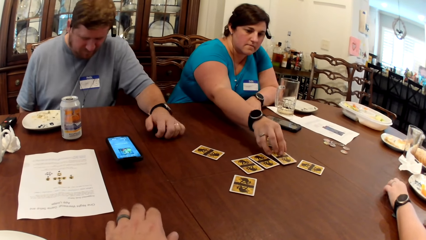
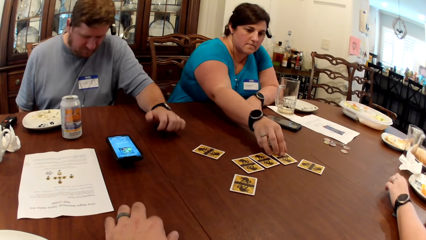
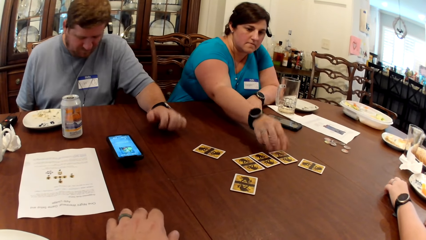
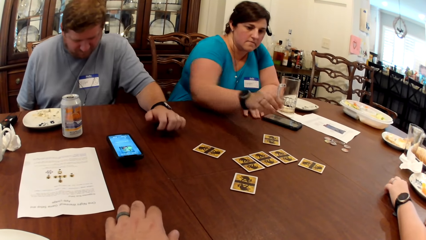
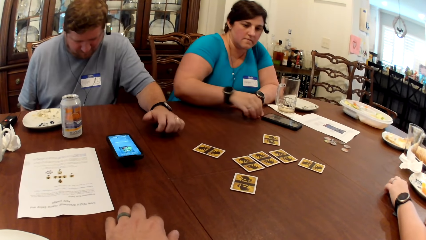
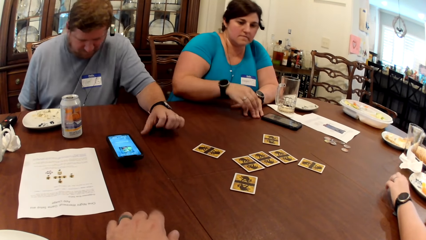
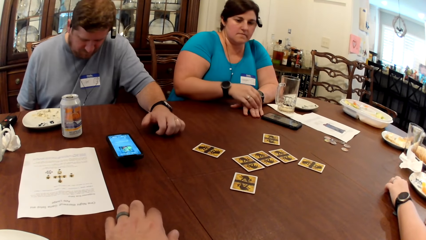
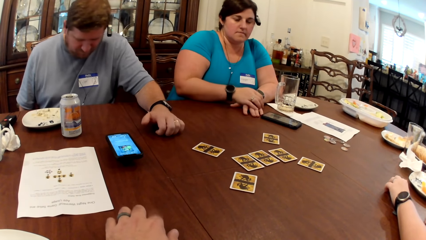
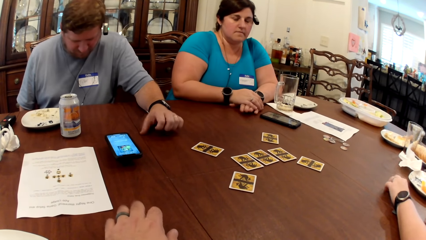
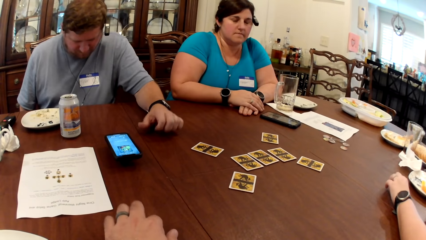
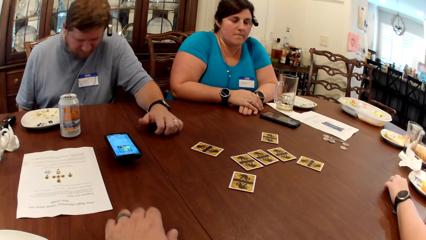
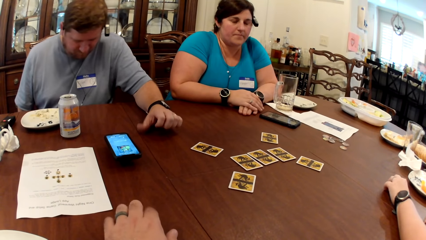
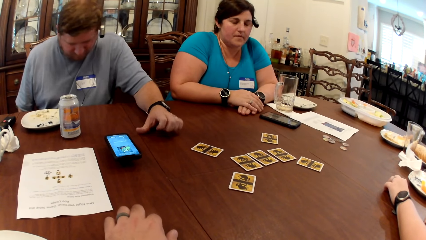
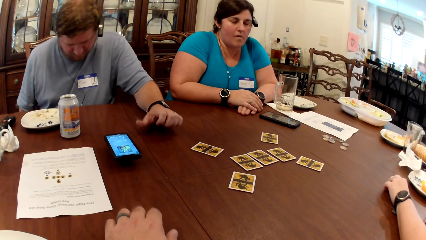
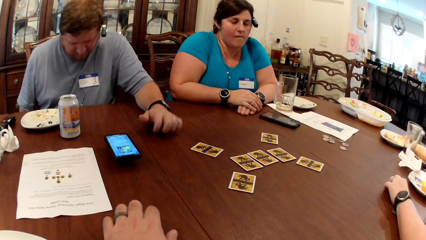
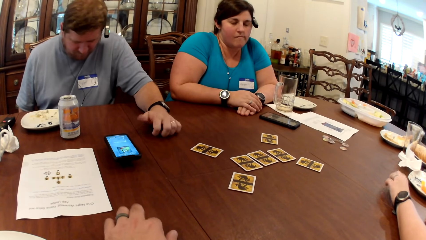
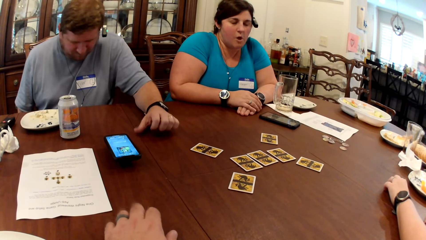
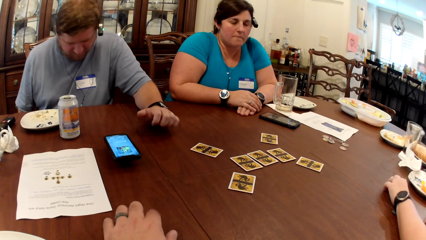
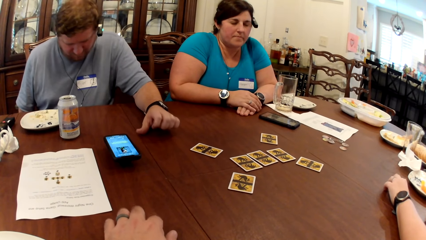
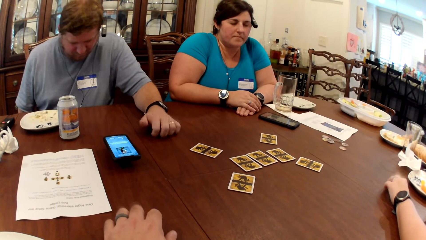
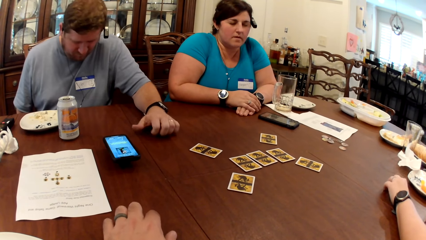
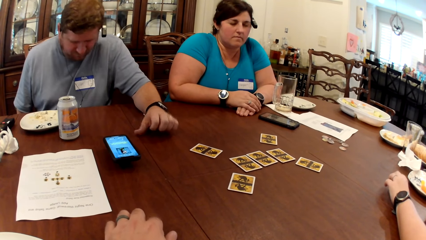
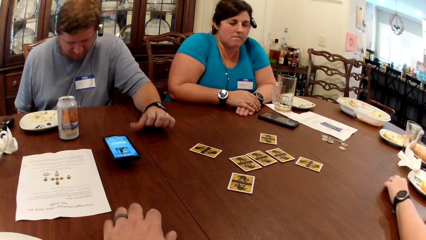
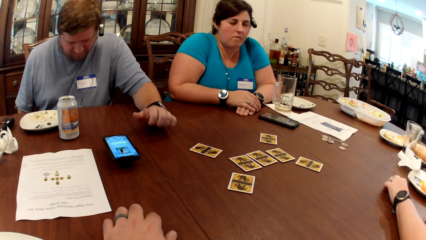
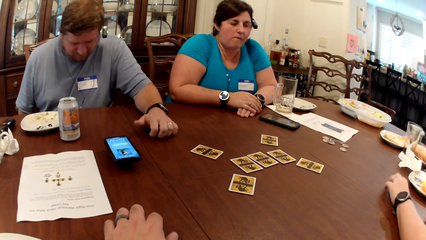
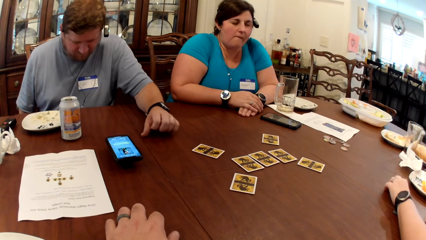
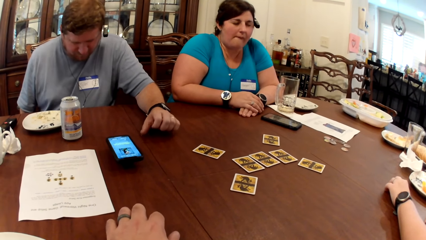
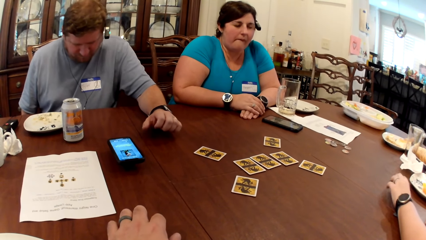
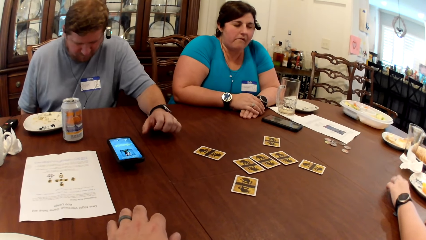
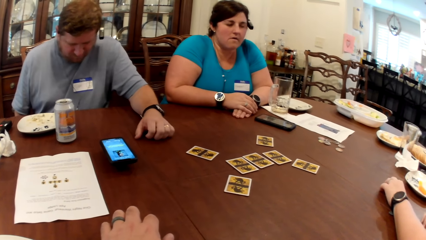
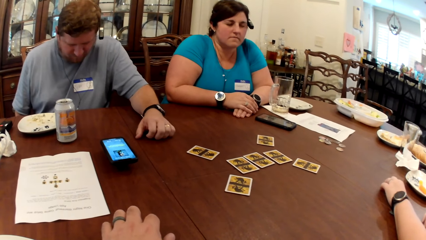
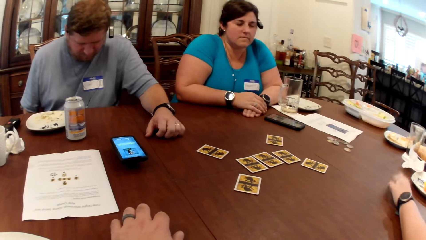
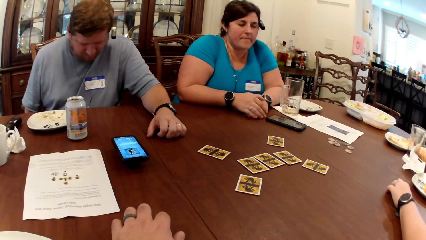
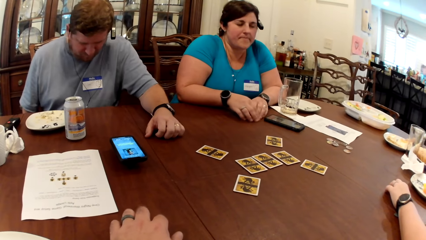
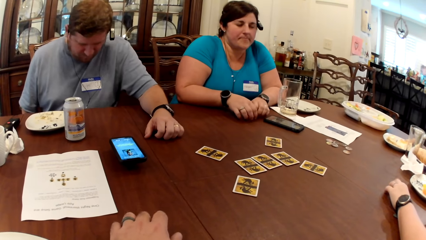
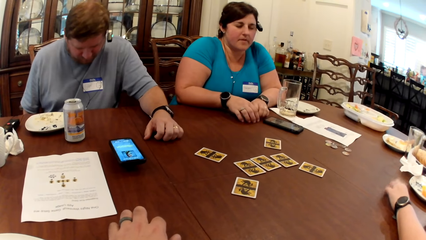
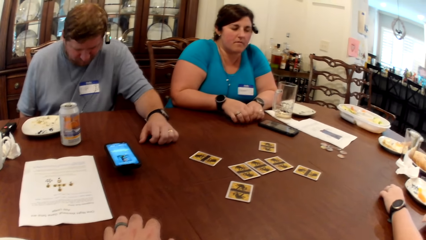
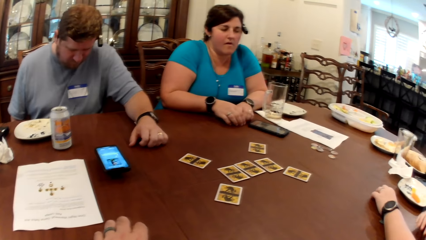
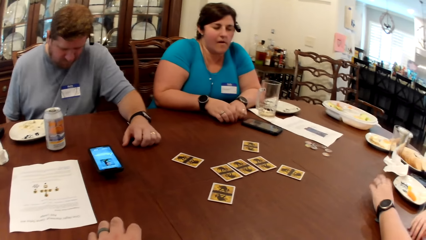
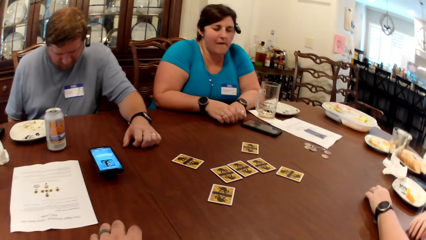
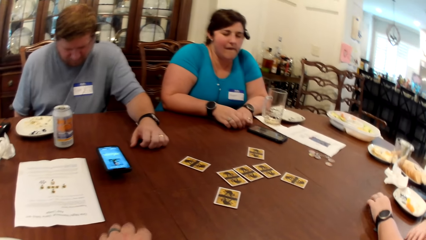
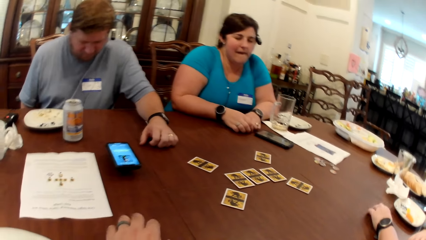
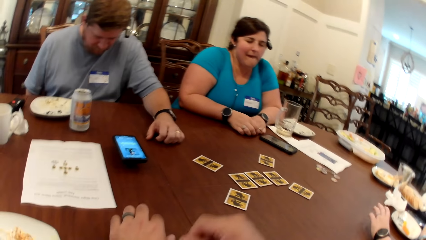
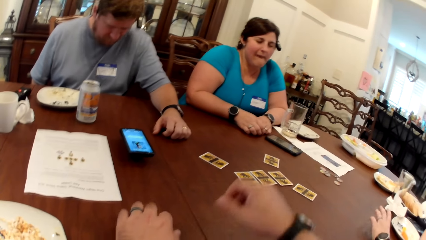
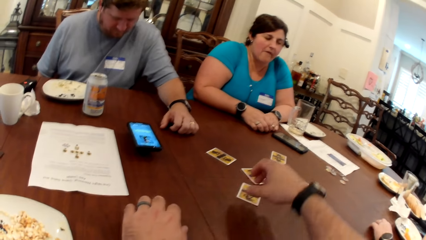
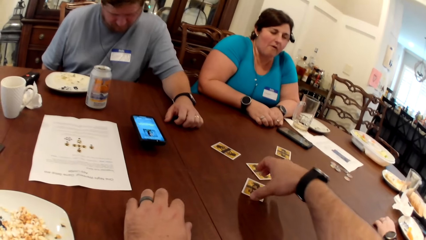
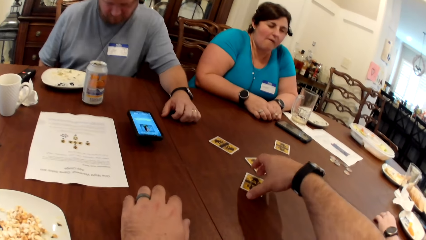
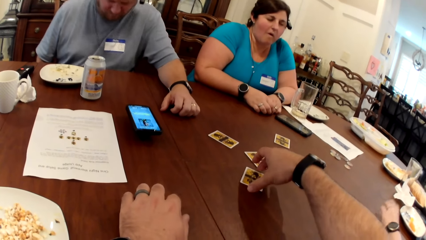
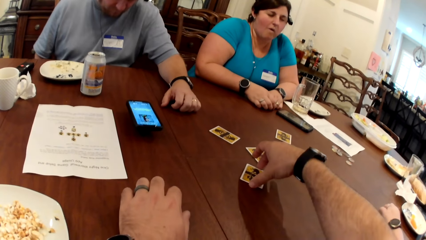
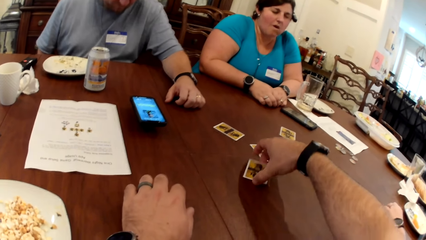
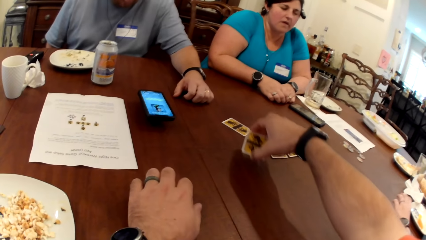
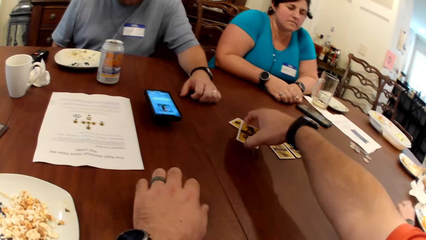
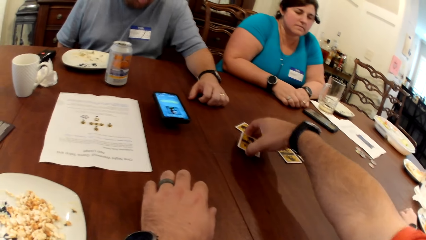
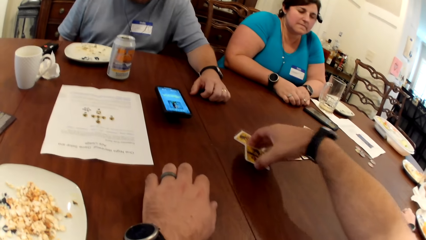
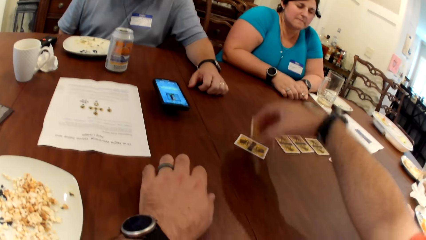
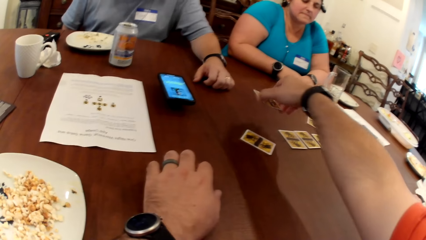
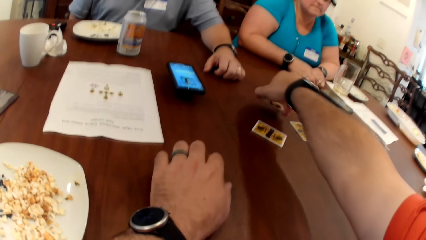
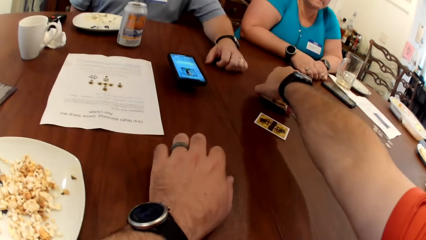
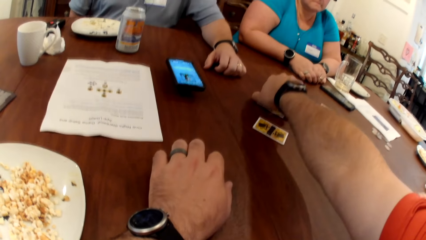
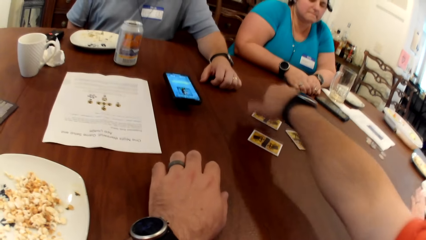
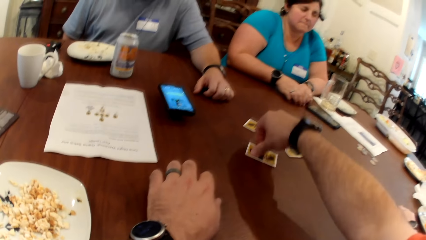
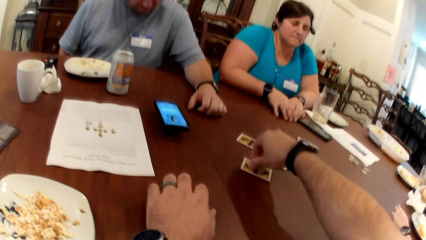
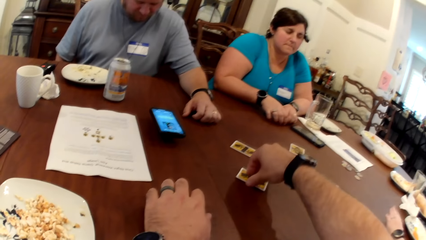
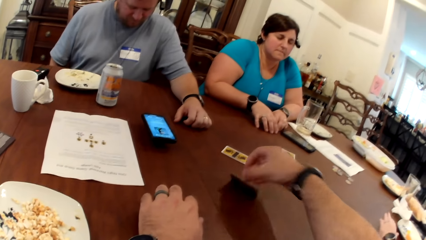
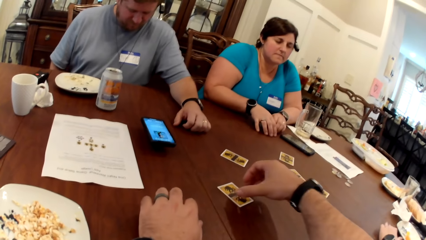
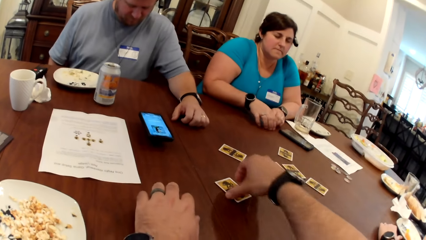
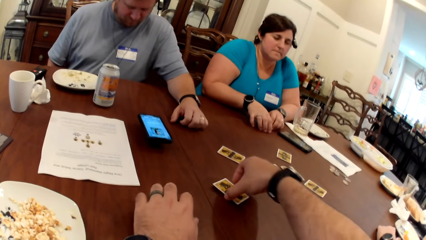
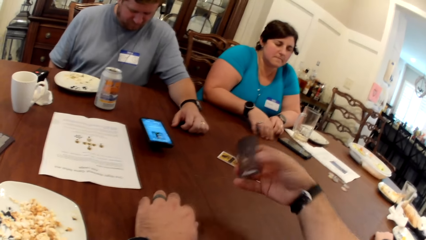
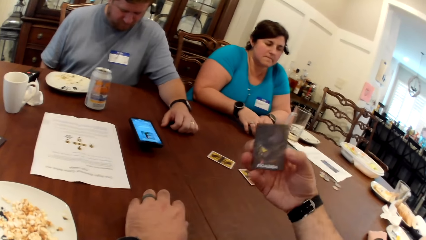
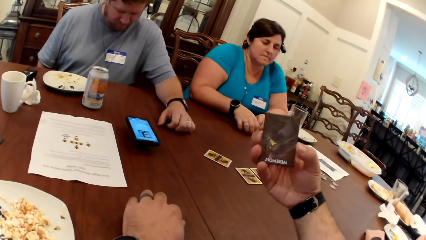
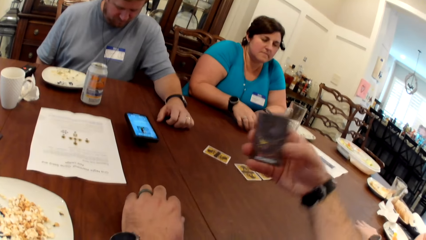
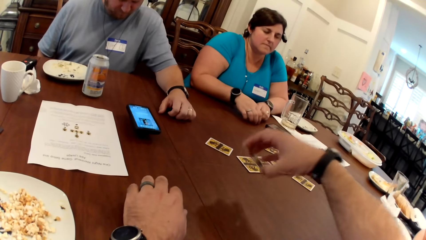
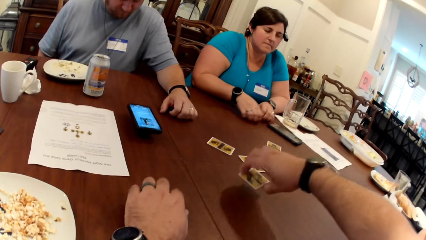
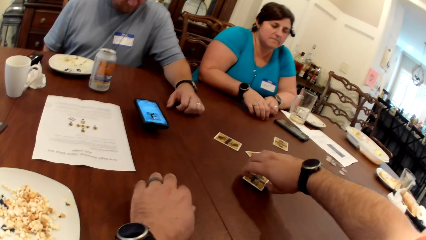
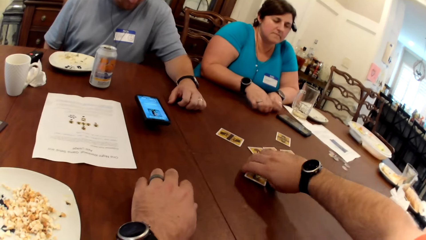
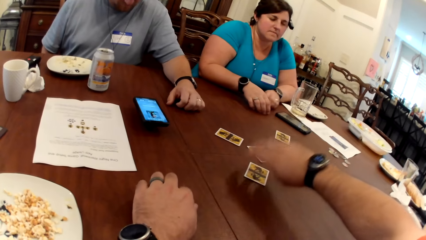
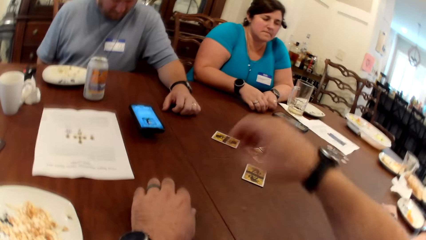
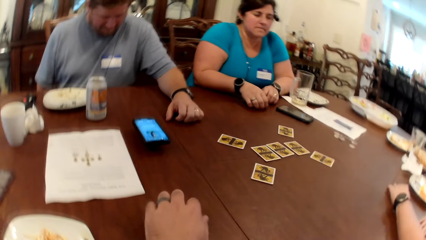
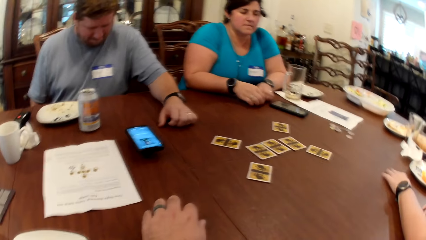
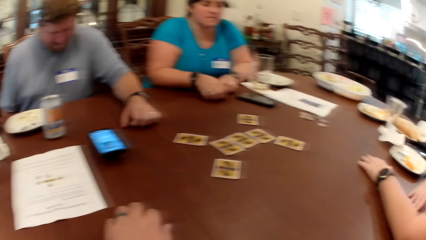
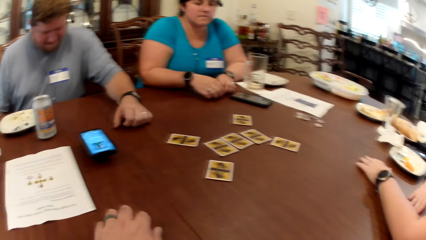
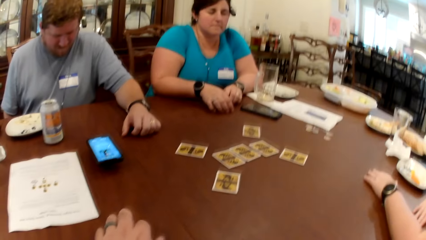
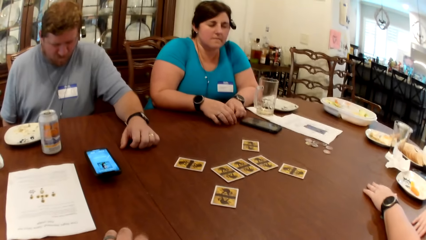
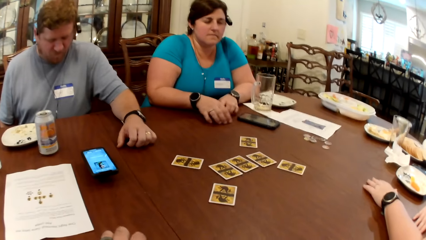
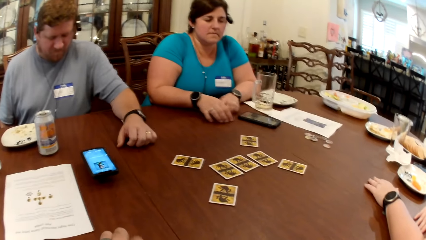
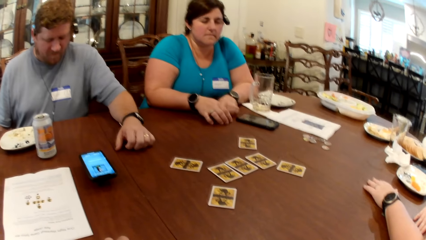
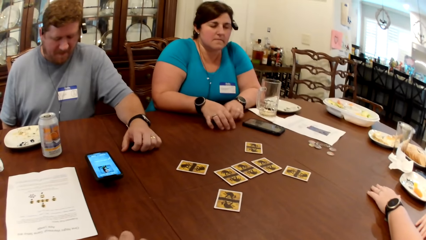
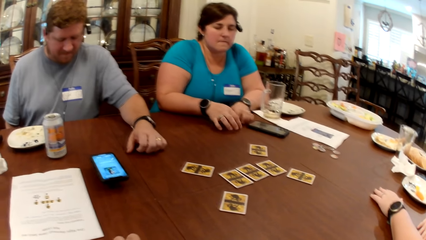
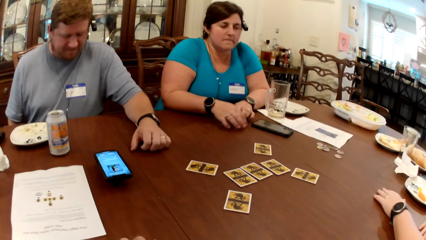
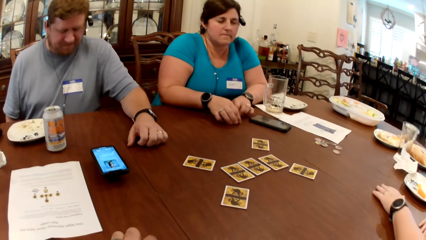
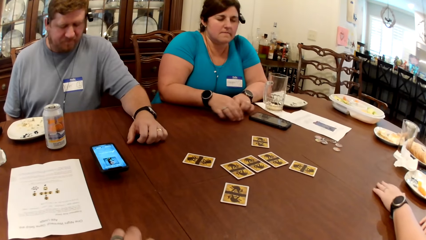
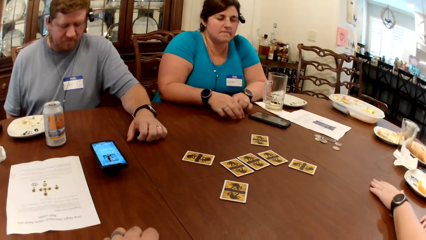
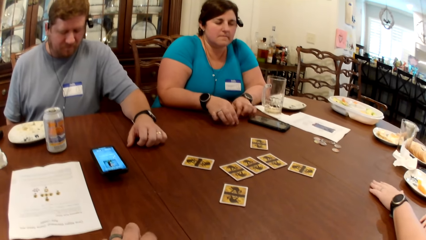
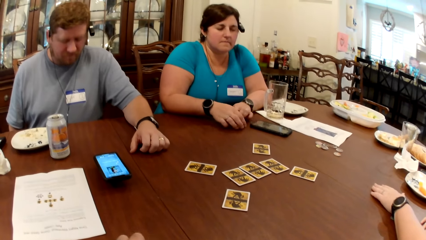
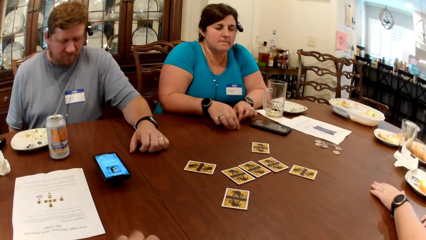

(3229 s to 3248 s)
The woman hits the table with both hands. The camera wearer picks a card with his right hand. He switches cards on the table with his right hand. He picks a card with his right hand. He places the card on the table with his right hand.
